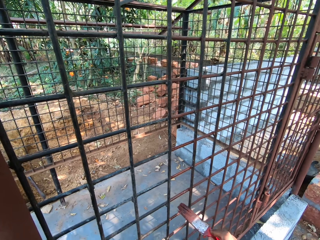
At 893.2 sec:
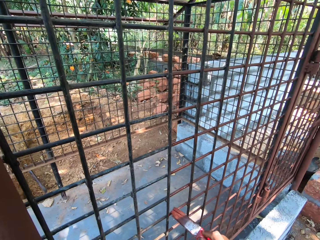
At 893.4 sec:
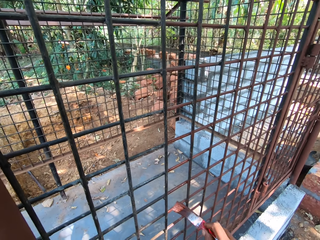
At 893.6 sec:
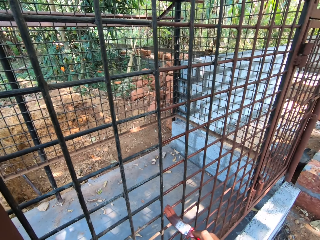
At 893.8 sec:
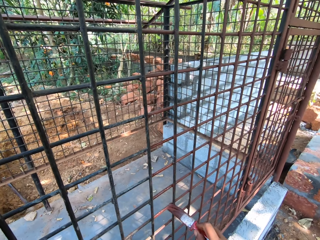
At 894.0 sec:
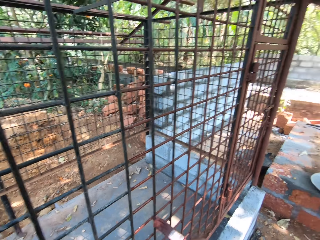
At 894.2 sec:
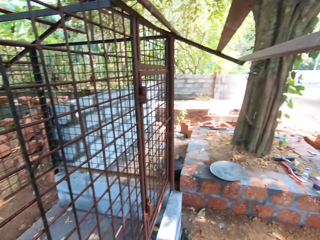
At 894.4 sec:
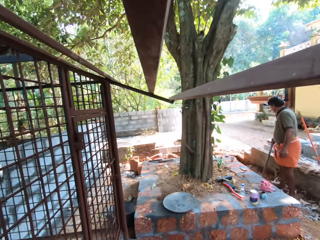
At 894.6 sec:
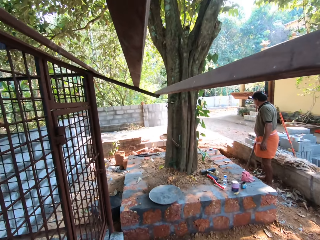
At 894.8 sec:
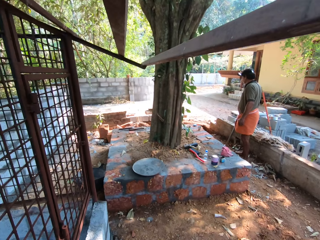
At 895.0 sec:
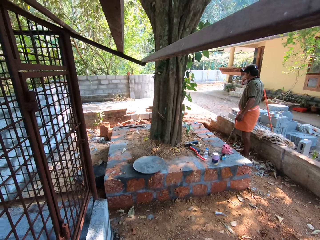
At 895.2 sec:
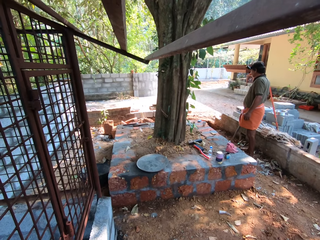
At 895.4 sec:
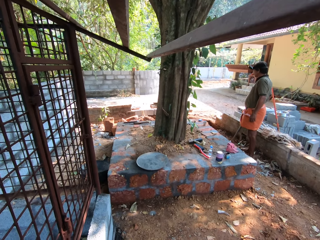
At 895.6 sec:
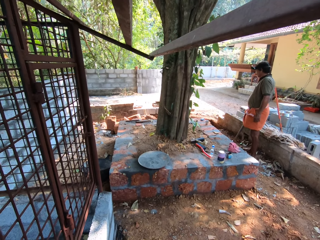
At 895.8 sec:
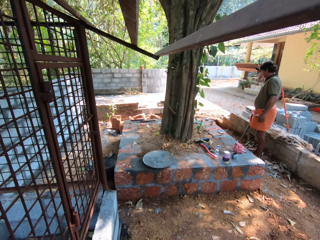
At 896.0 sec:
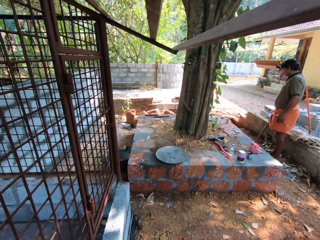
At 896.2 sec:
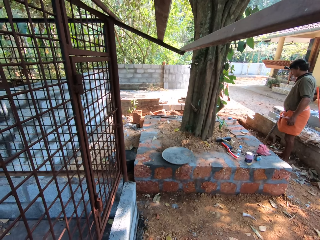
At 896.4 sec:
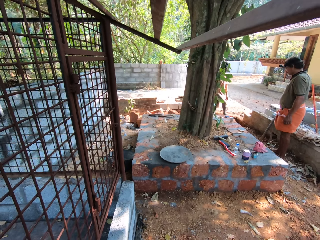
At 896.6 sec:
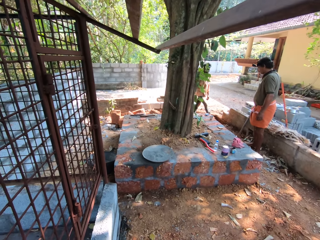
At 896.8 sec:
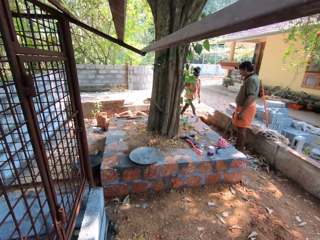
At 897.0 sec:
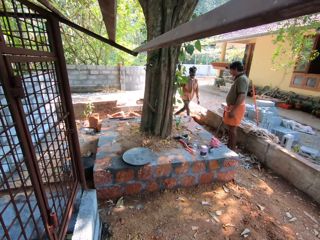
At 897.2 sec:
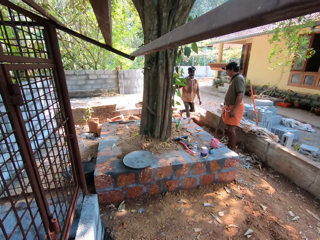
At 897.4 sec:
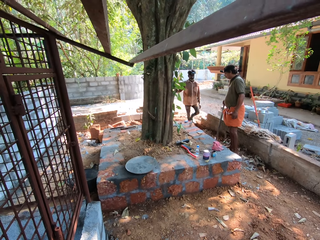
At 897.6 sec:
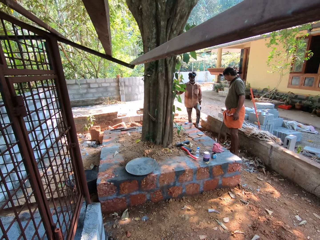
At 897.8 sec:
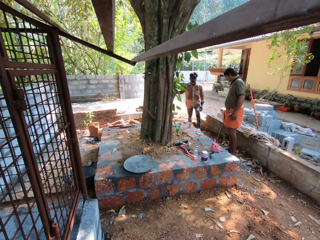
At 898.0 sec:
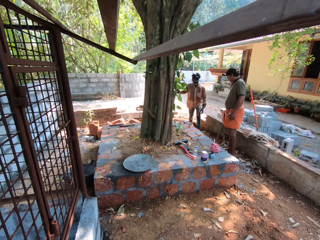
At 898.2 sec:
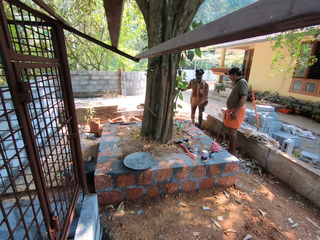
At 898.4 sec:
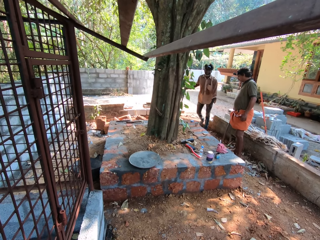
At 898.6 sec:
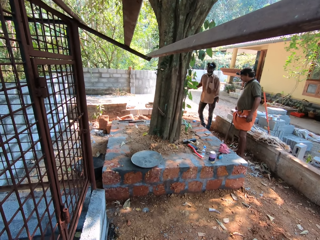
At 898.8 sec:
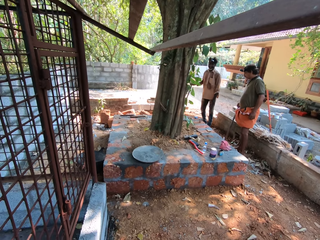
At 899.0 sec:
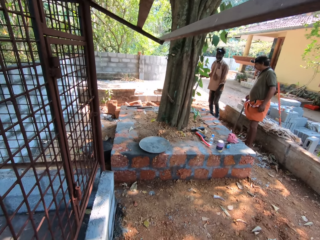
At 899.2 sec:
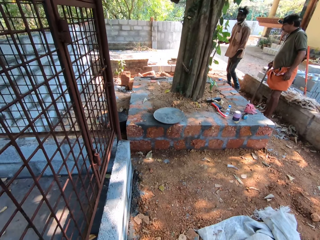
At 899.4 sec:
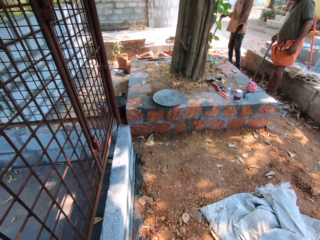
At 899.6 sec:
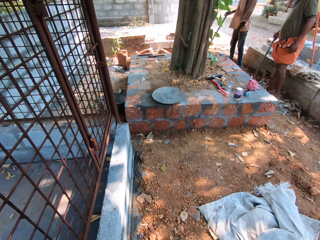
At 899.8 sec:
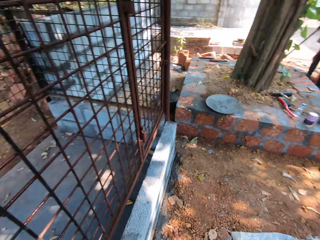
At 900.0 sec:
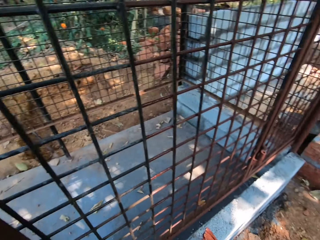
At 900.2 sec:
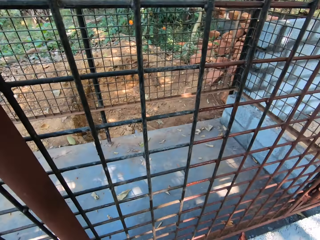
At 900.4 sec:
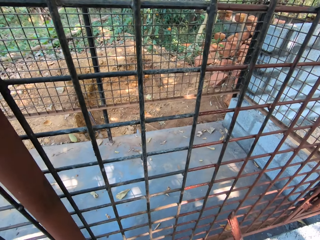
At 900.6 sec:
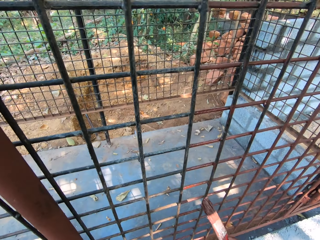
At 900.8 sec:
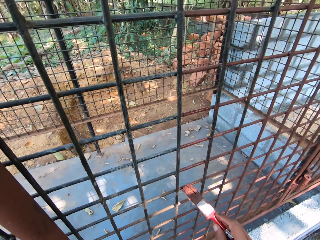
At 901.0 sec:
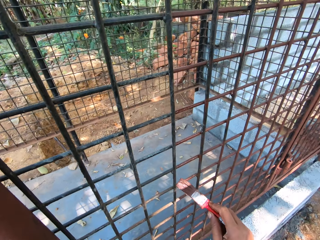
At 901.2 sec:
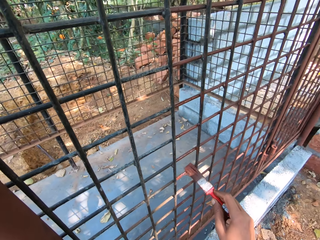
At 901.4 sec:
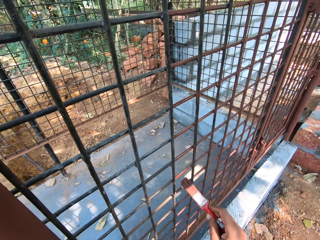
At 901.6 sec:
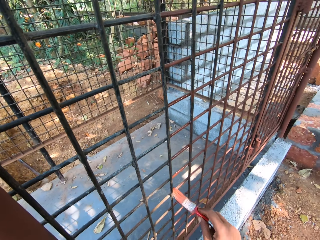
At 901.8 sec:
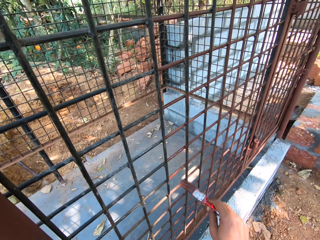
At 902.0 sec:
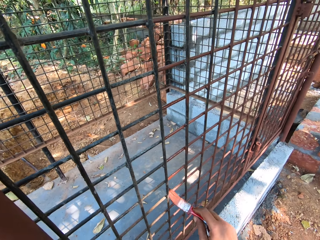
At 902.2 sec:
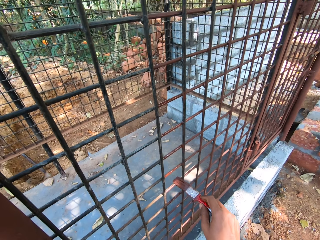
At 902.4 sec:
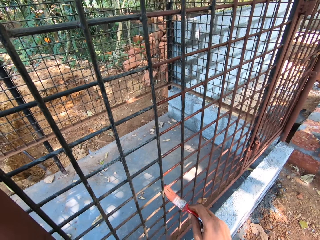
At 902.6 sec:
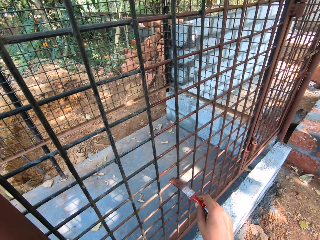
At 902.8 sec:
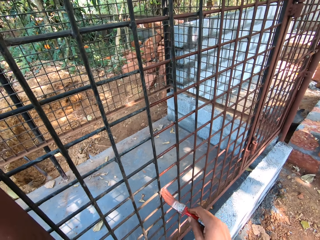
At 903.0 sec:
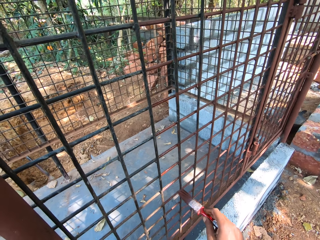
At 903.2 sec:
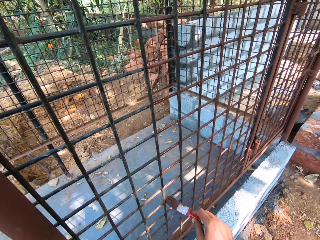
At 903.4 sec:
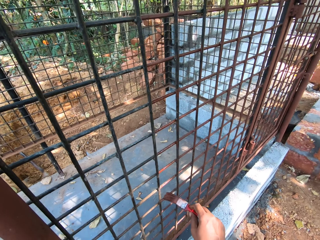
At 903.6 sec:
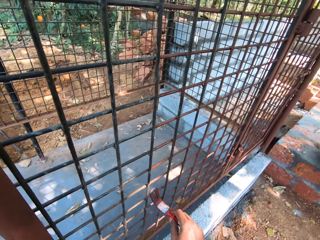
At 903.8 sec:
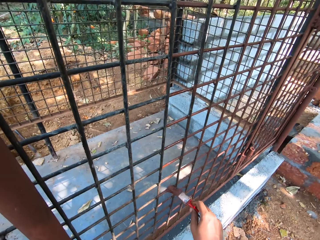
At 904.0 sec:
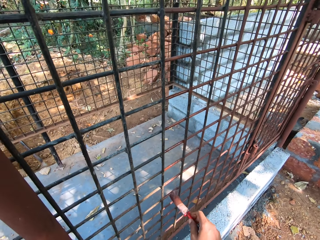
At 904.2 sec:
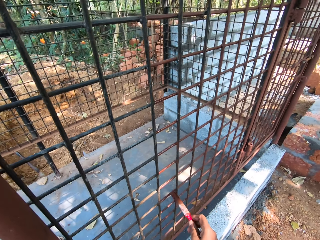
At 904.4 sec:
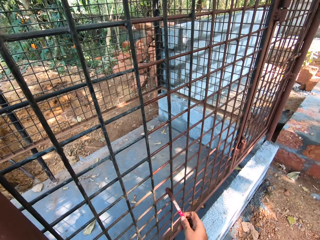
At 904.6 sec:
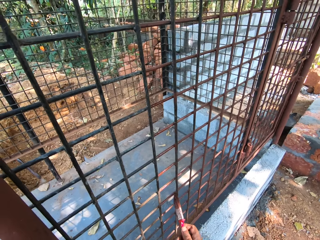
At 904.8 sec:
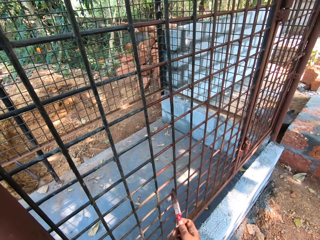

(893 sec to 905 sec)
The camera wearer looks aside. They paint the mesh with a paintbrush.

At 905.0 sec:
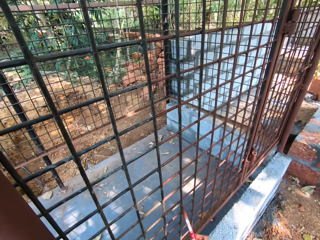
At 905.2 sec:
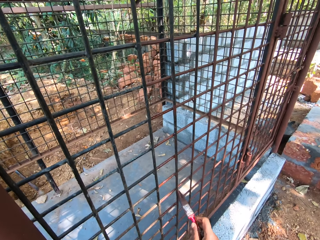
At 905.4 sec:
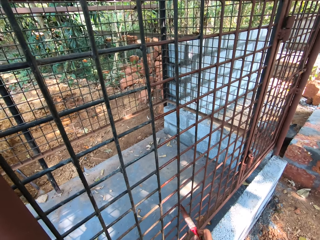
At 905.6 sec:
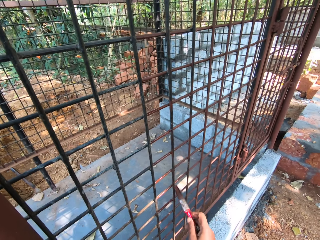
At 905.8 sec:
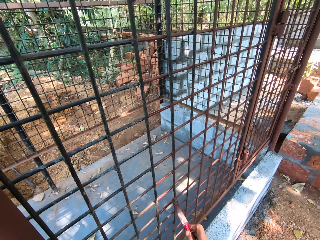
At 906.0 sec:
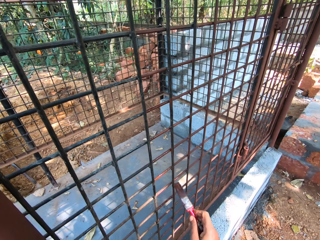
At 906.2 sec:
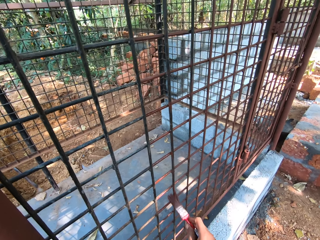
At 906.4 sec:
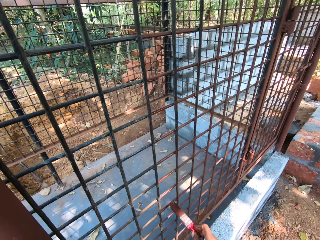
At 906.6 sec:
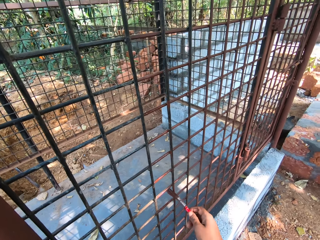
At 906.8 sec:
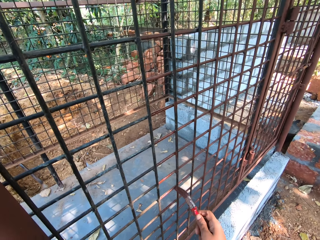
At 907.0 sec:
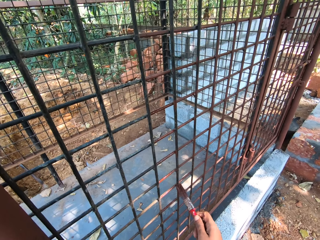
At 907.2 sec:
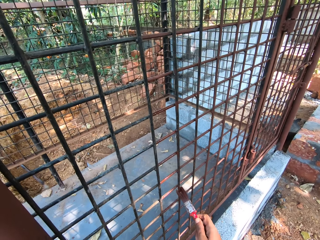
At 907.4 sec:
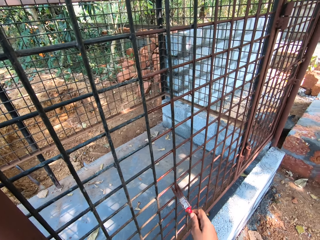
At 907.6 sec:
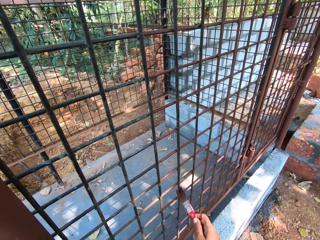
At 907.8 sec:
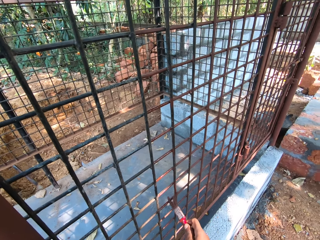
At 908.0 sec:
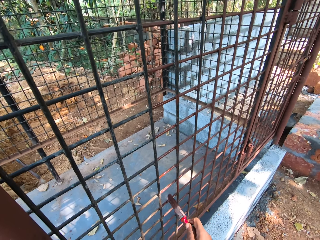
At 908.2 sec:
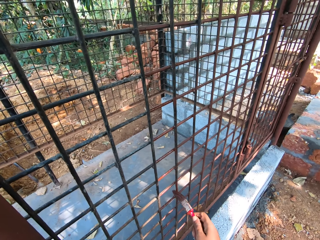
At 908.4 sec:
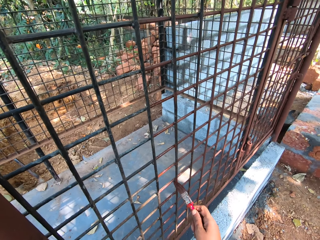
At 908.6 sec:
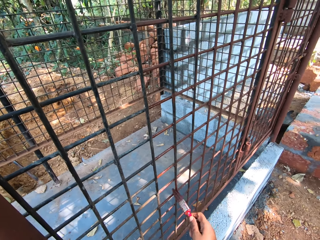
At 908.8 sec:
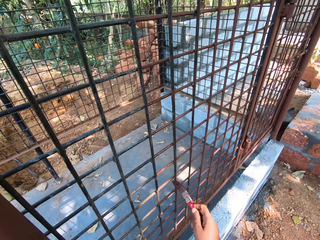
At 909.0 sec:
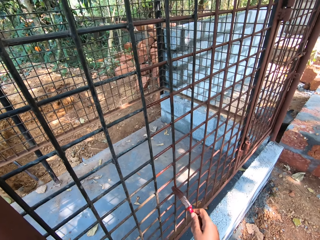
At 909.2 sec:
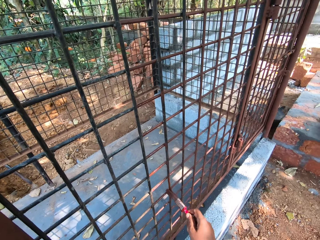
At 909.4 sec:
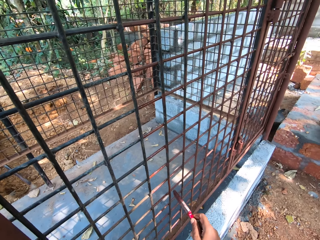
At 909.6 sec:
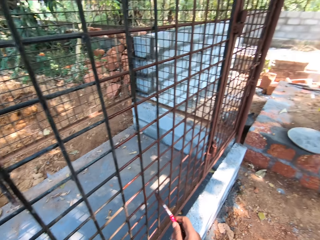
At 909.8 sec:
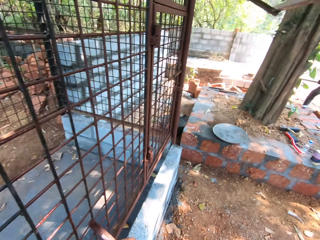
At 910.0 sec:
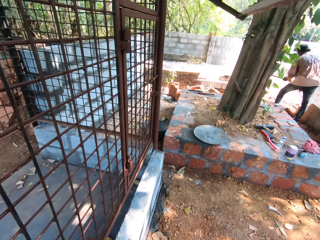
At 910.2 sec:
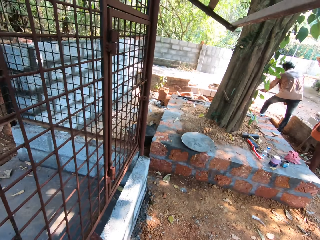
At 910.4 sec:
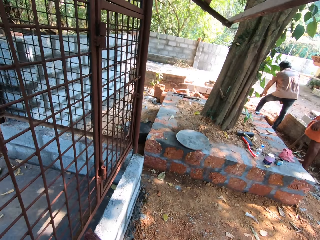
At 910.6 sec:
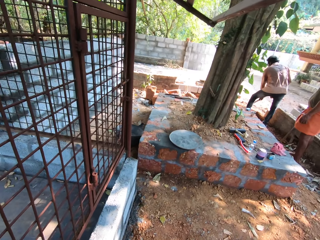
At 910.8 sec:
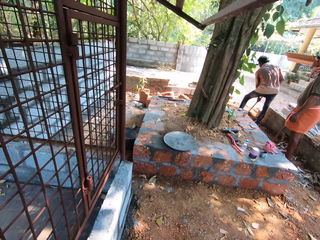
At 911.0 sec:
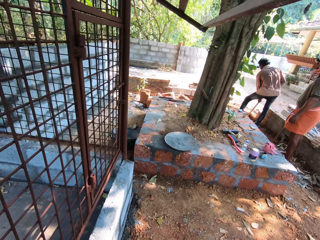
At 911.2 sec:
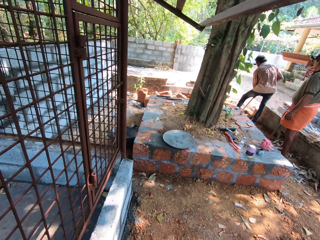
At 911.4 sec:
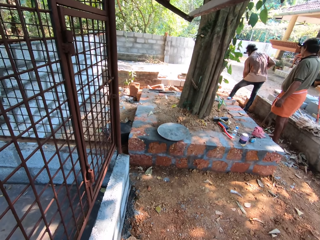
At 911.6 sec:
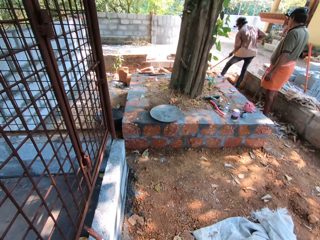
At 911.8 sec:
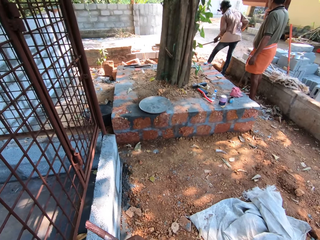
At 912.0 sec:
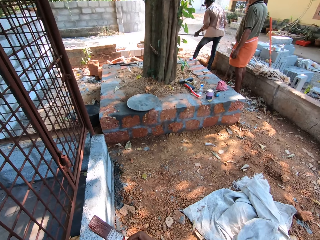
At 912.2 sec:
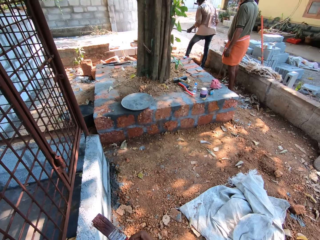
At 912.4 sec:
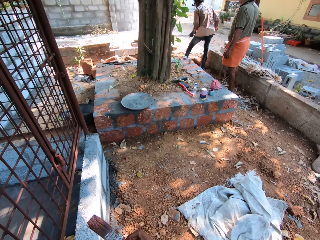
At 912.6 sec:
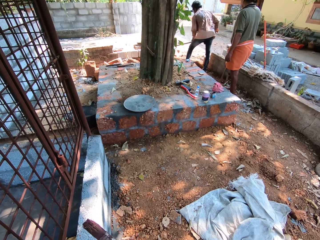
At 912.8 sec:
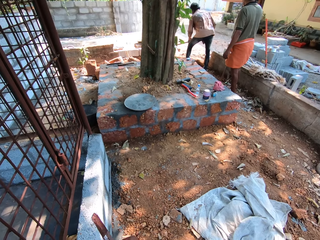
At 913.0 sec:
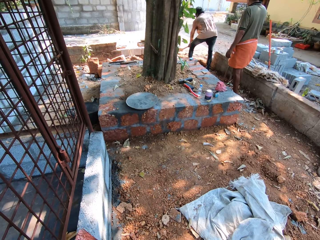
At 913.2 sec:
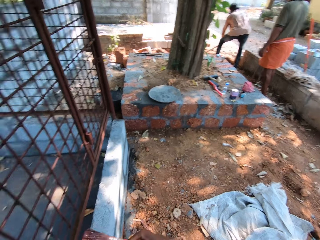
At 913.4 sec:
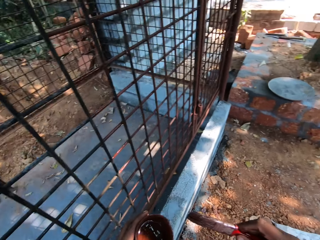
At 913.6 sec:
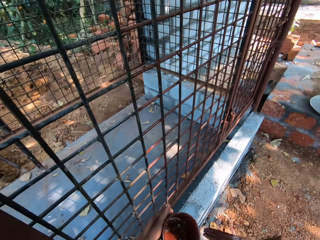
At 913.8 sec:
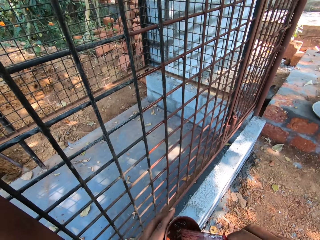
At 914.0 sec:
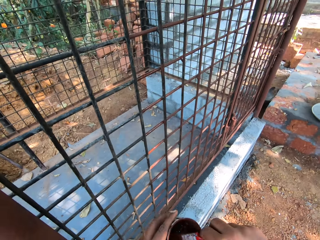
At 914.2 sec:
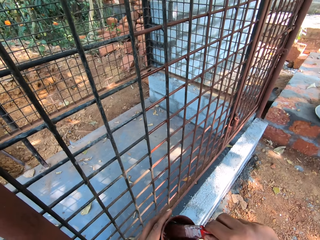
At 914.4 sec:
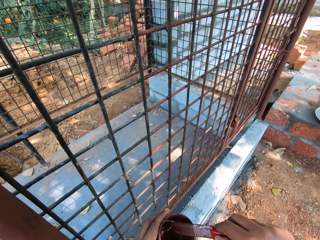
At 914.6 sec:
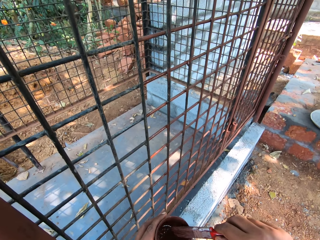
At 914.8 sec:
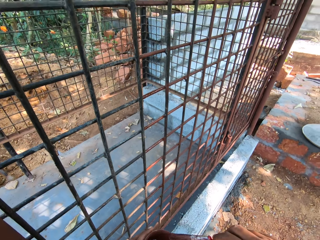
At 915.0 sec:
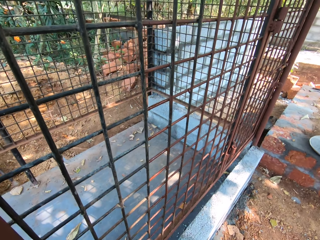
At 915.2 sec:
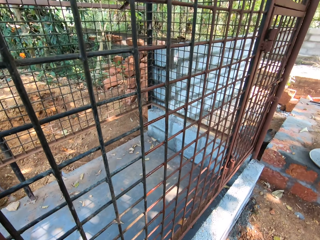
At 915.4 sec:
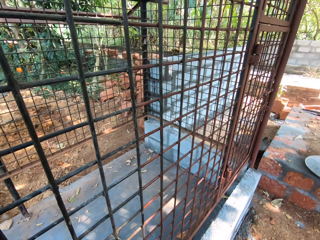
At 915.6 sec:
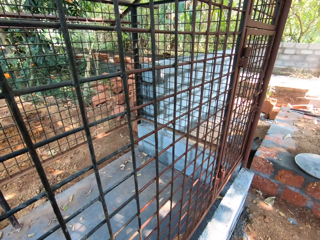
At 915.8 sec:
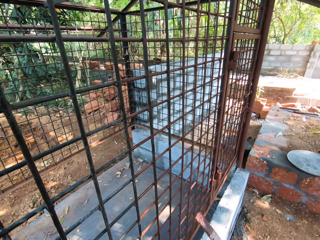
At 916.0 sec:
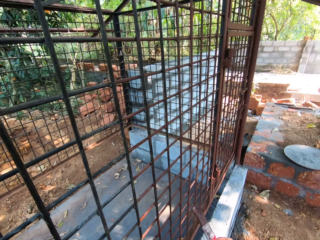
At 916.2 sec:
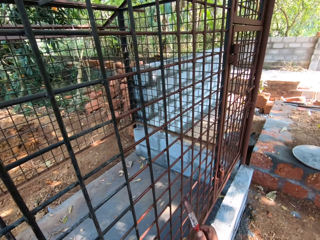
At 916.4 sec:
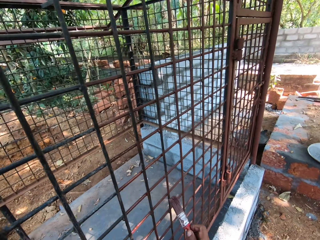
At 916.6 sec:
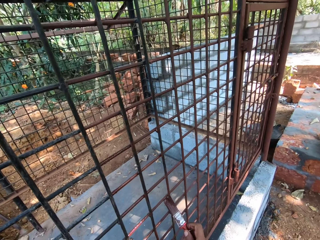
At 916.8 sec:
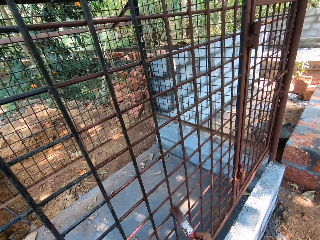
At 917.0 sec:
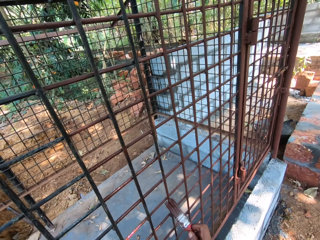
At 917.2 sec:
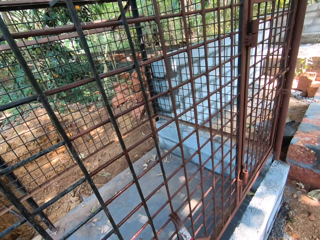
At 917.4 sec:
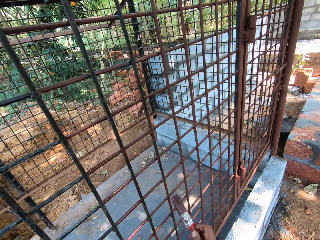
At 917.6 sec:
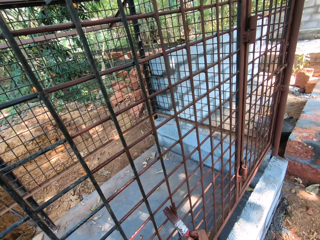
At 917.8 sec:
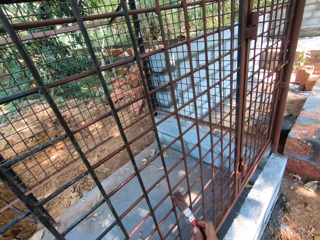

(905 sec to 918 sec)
The man digs the ground with the hoe in both hands. The camera wearer takes paint from a paint can with the paintbrush in his right hand. He paints the cage with the paintbrush in his right hand.
